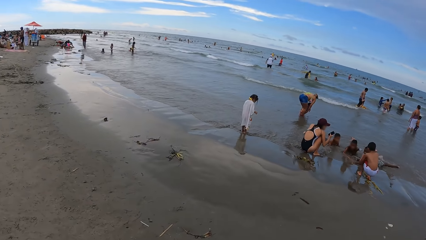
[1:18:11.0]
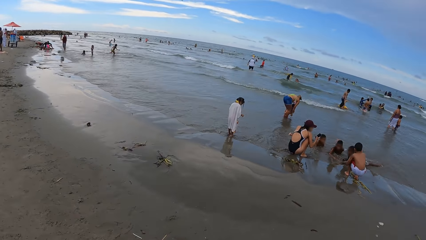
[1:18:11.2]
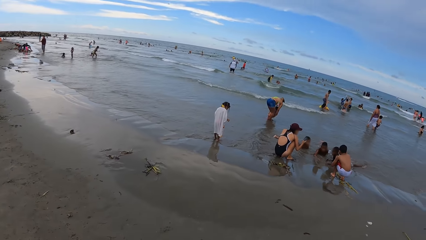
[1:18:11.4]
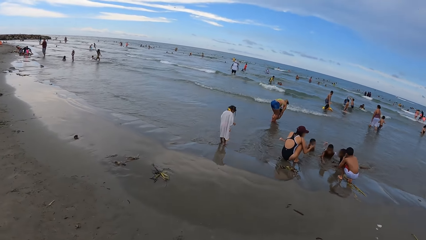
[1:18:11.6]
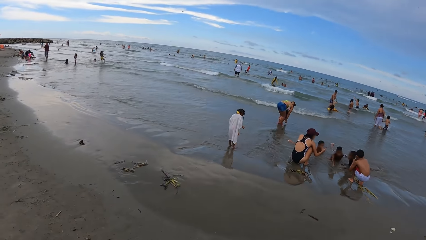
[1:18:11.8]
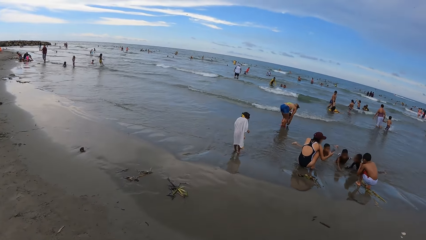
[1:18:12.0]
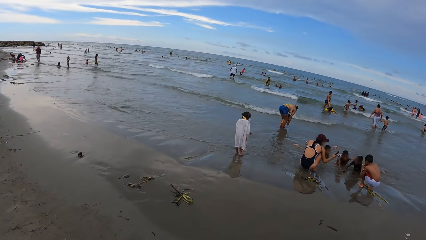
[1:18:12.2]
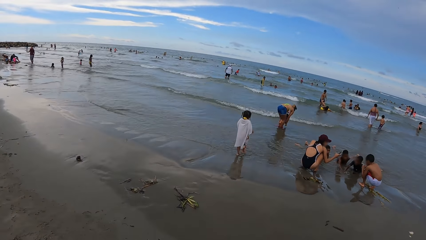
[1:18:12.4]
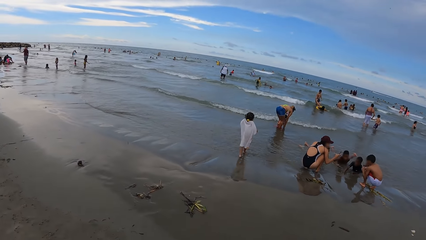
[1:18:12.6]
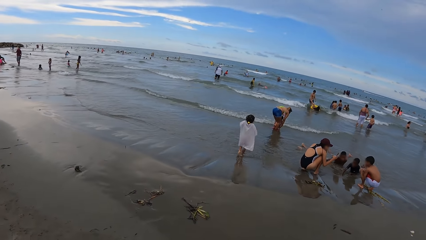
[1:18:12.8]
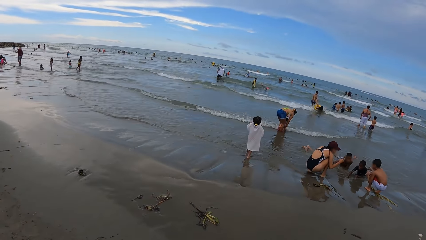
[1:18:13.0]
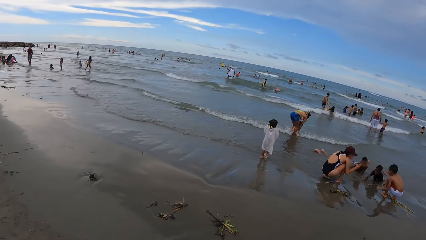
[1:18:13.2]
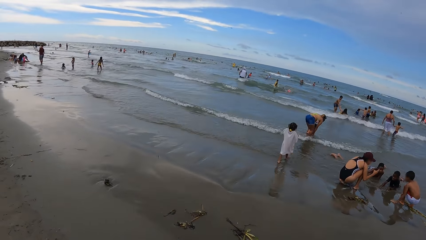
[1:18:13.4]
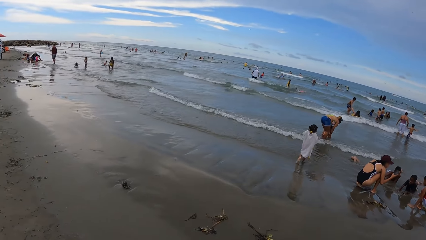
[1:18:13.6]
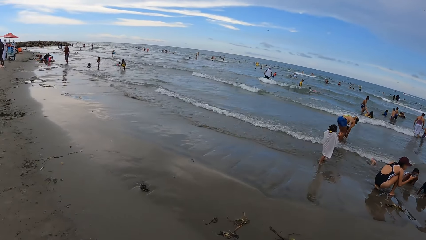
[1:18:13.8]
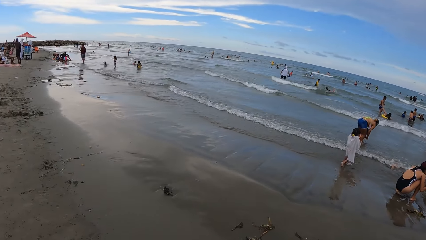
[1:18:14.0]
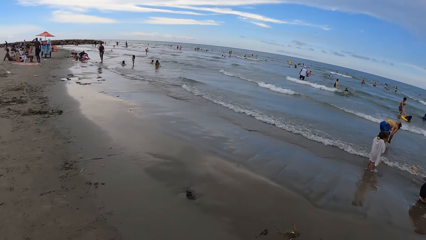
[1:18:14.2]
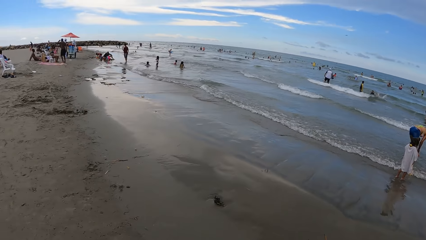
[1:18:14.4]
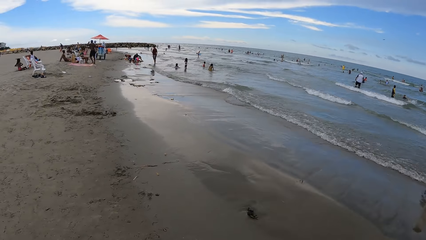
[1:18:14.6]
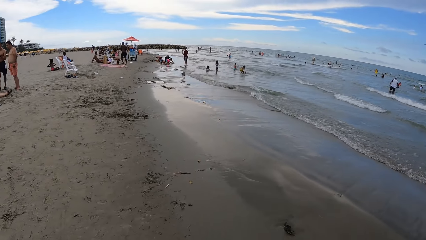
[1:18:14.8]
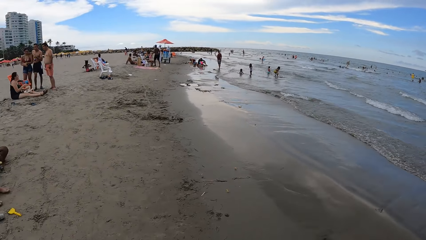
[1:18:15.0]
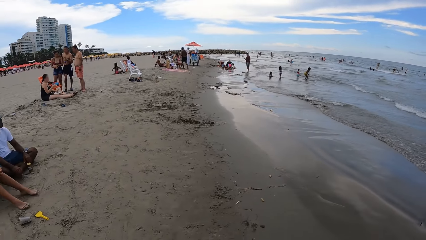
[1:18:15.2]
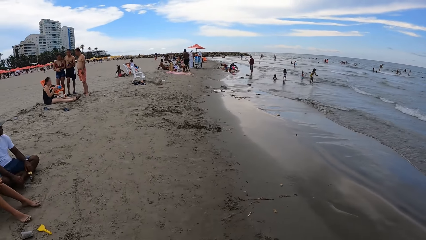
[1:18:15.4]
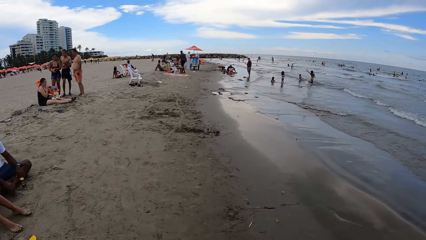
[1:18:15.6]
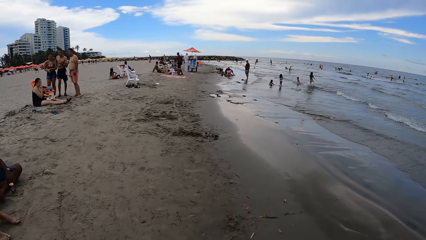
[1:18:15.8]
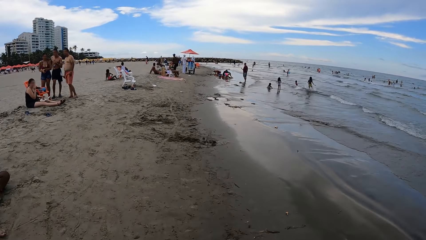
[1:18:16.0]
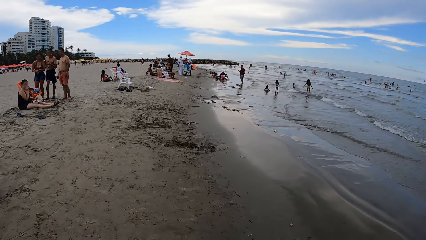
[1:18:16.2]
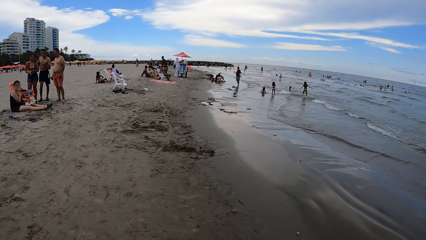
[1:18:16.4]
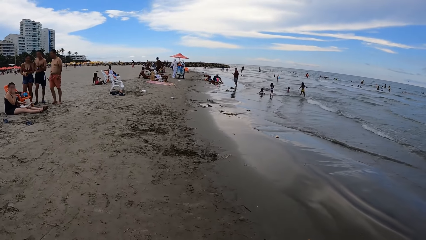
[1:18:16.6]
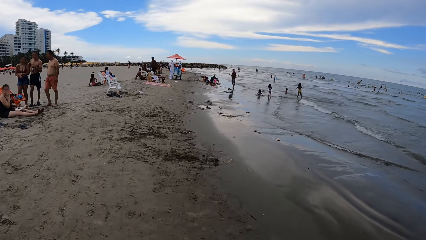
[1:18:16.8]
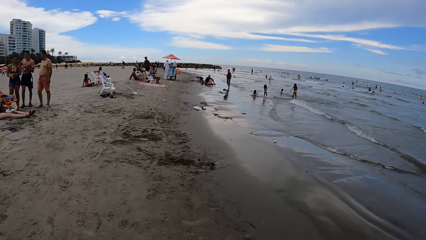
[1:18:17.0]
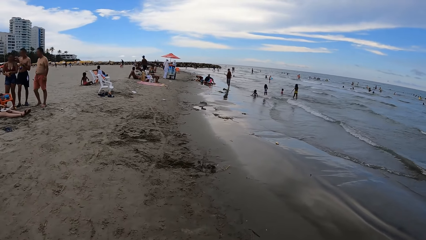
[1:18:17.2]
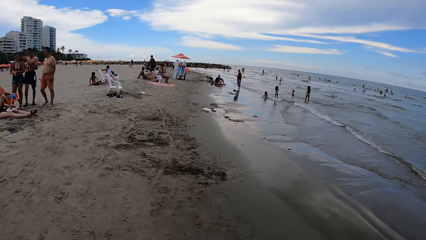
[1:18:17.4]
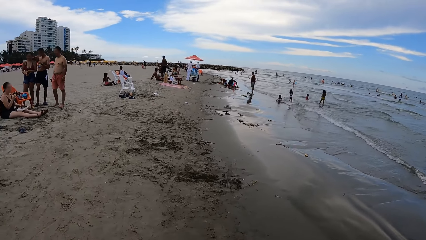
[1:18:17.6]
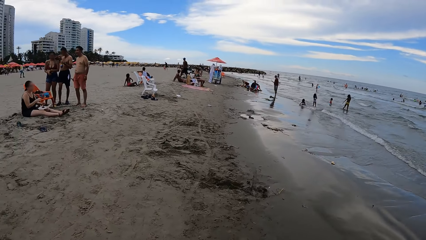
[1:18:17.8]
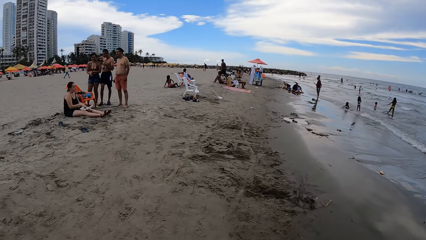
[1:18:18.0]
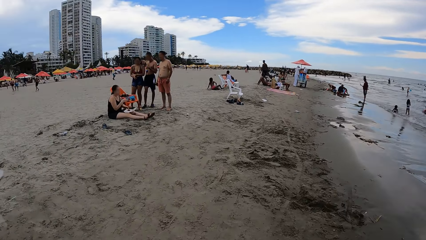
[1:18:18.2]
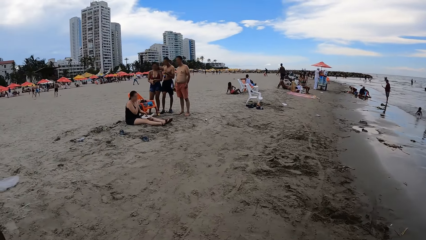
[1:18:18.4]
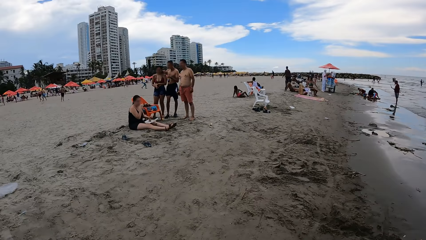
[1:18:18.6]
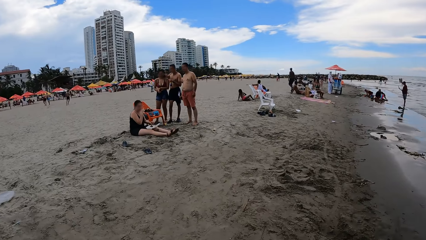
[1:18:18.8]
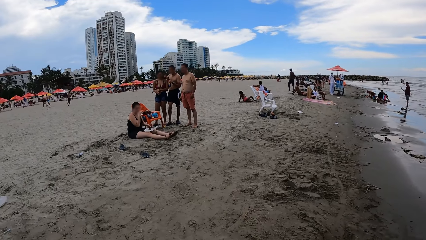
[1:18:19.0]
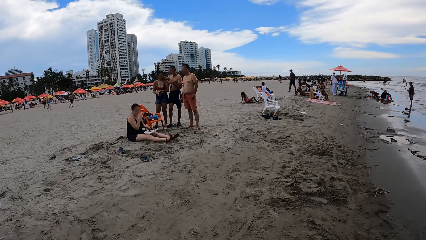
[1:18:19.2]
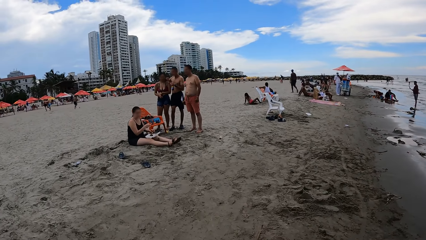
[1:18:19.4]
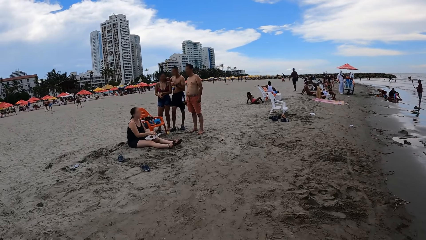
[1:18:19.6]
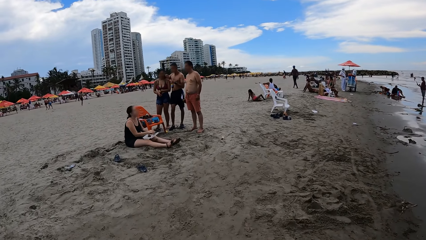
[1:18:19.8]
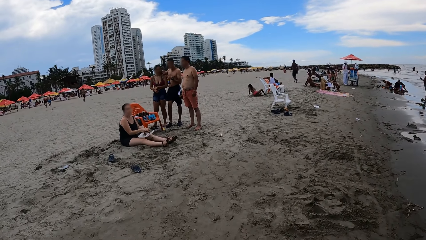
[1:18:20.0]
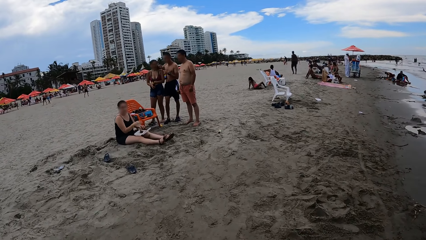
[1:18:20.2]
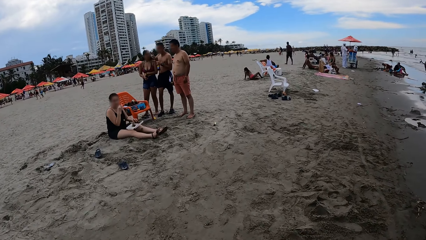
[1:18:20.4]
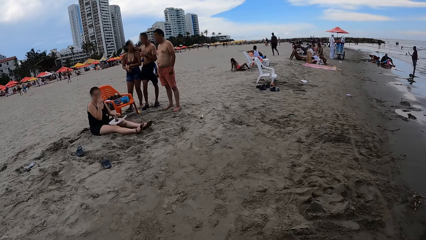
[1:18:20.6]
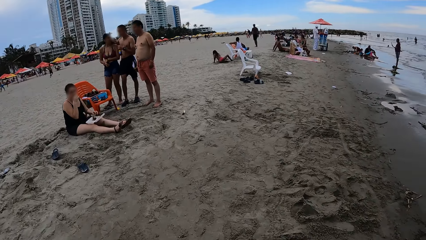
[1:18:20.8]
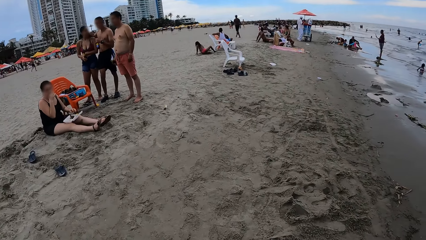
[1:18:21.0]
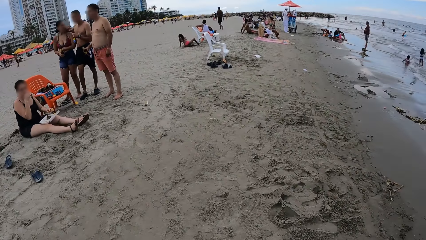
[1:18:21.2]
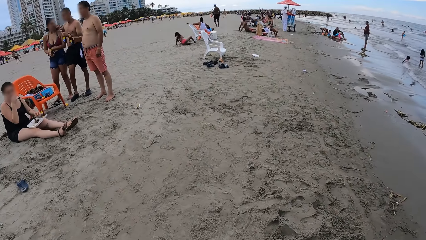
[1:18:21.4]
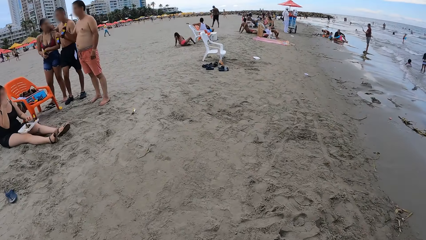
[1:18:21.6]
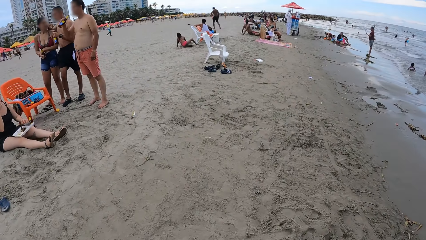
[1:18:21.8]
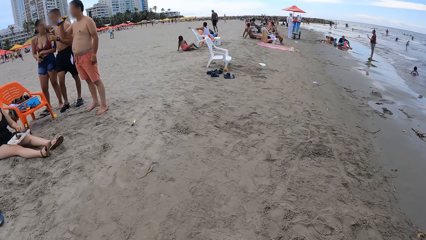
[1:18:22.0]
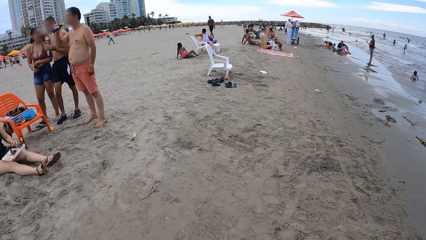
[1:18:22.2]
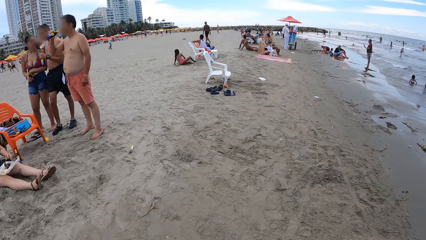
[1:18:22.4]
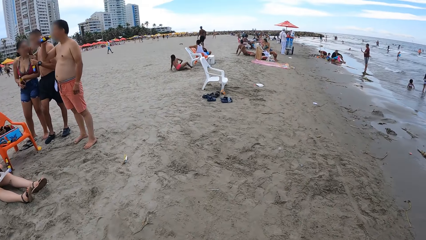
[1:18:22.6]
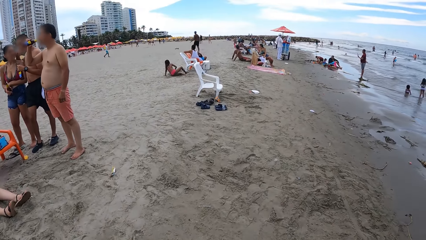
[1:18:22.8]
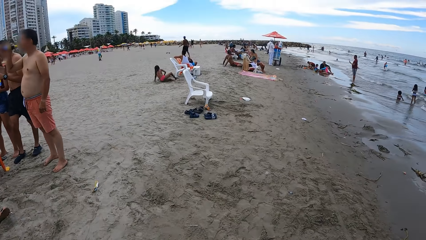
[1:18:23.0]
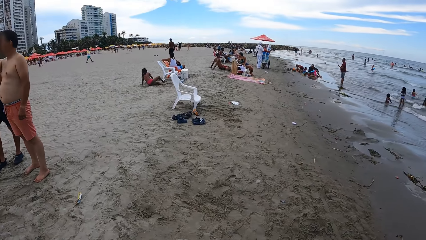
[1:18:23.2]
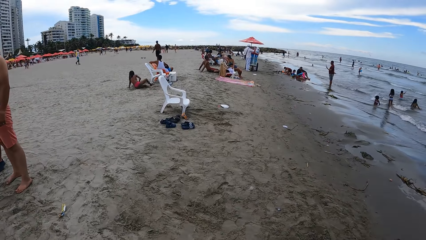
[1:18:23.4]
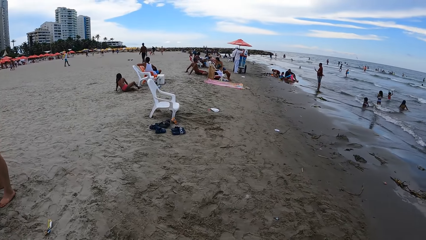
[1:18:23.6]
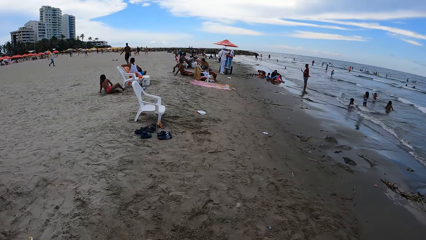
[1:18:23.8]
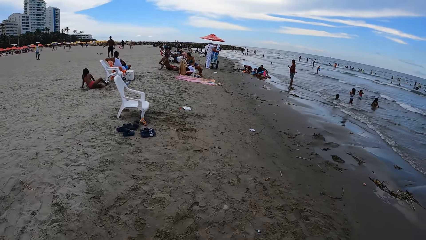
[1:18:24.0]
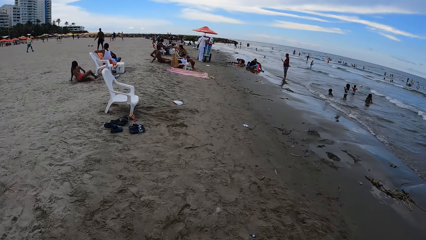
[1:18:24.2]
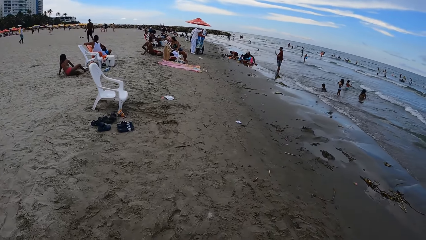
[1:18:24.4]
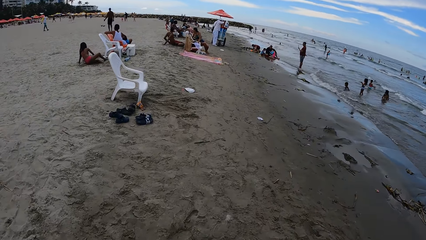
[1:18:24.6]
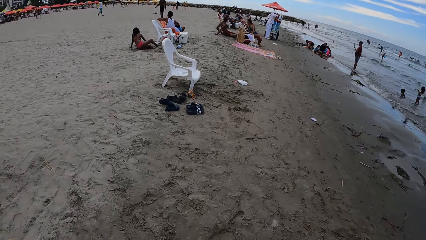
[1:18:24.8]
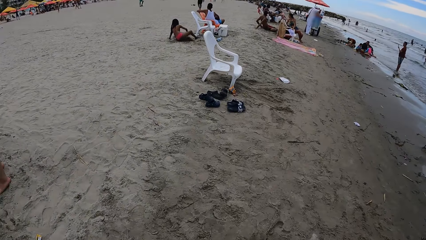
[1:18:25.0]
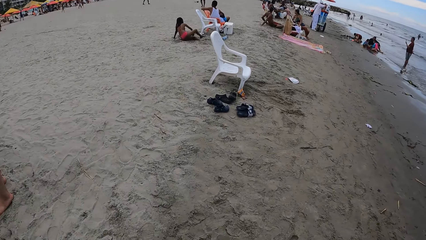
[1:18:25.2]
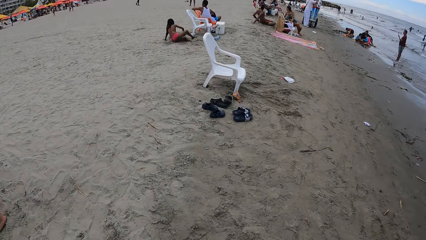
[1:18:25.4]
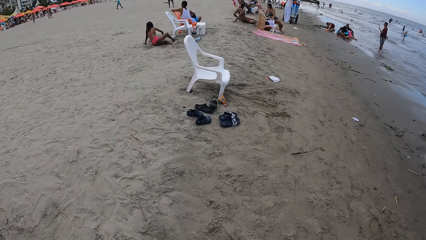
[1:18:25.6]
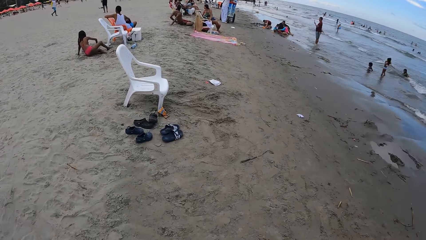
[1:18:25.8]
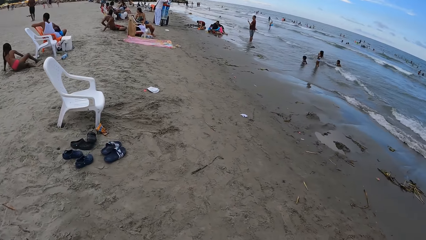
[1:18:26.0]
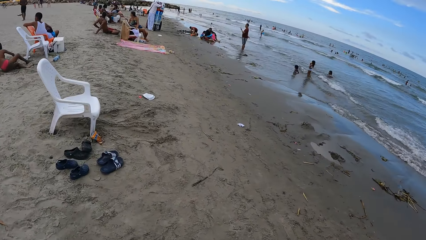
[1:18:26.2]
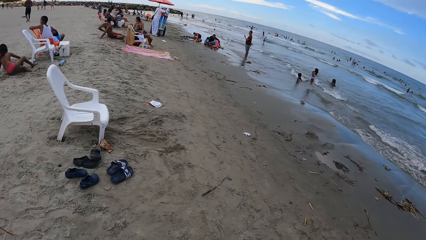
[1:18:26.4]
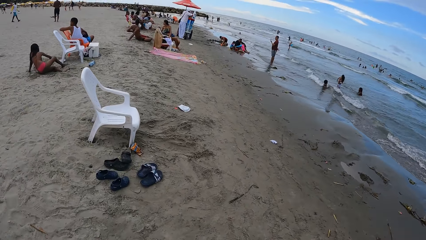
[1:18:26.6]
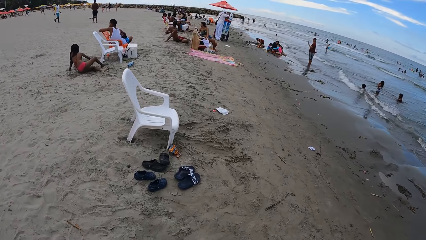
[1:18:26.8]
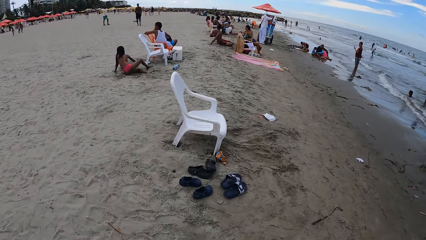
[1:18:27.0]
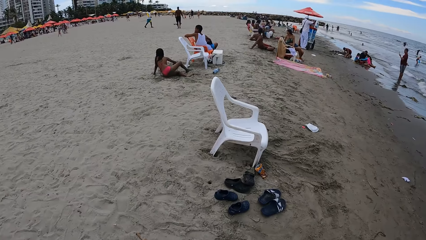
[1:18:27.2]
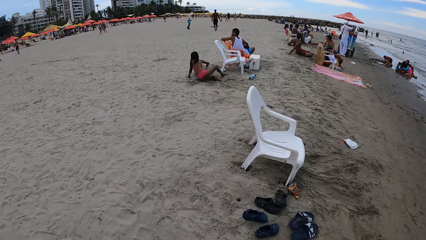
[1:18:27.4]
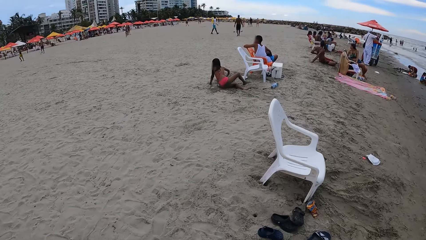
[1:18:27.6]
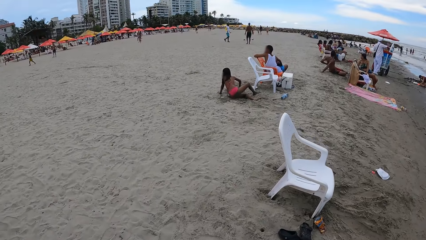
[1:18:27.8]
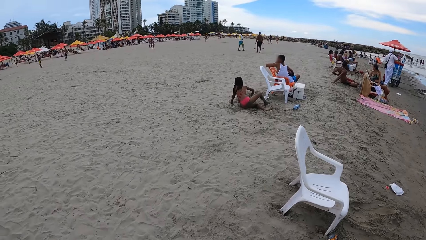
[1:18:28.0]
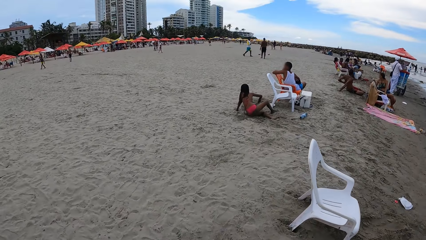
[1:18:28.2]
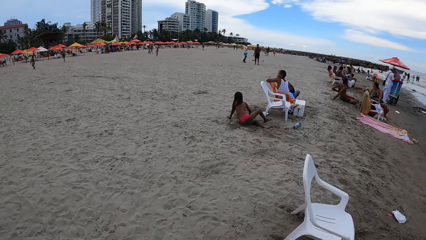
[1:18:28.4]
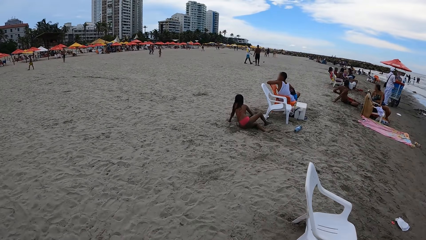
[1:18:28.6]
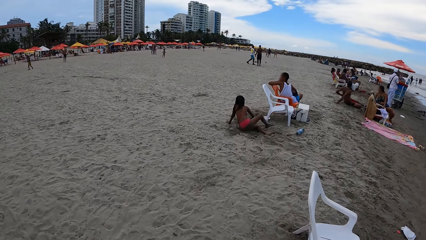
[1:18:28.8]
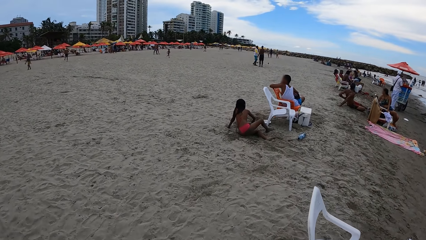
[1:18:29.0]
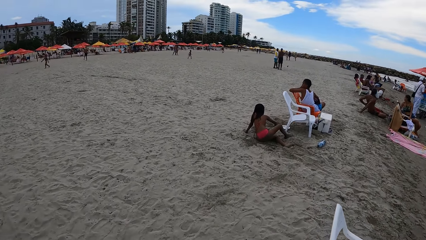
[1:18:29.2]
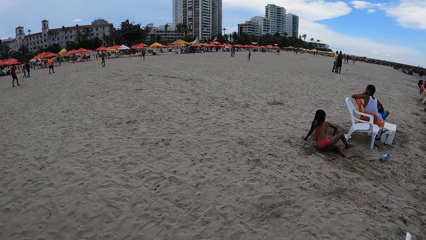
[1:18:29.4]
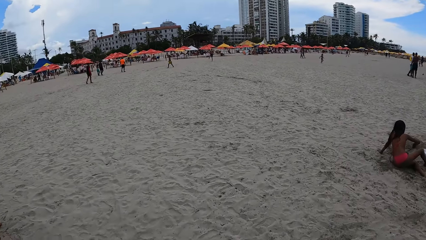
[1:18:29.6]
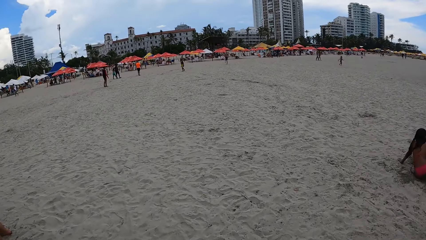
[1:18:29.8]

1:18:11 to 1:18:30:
The camera wearer looks around. They walk around. They look around. They walk around. They look around. They look around again. They walk around.
